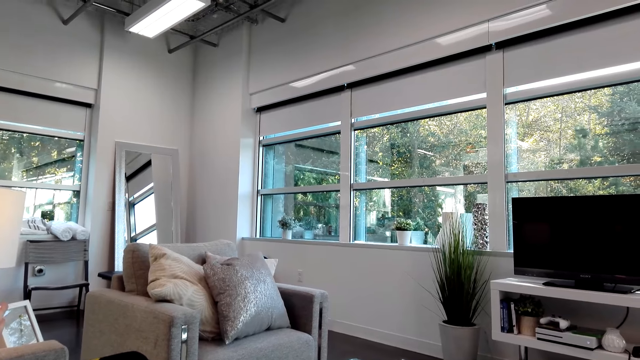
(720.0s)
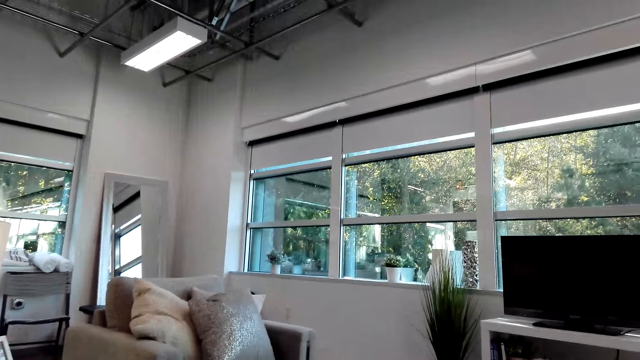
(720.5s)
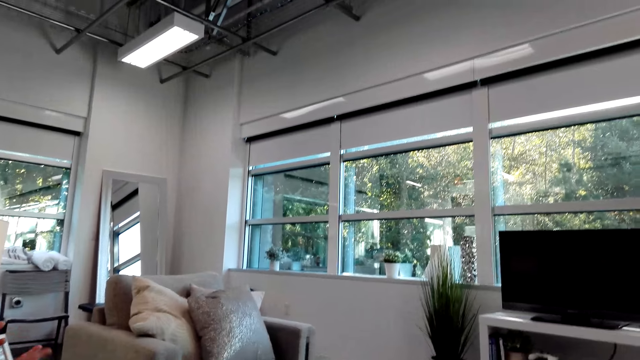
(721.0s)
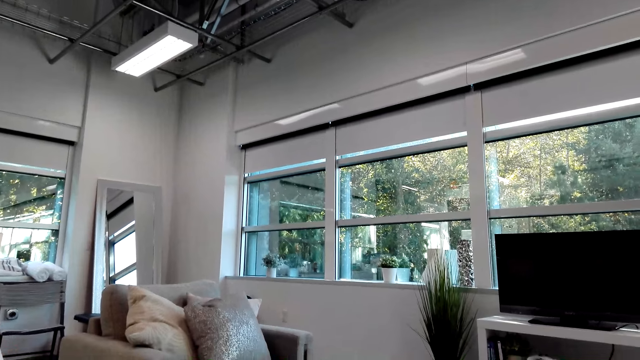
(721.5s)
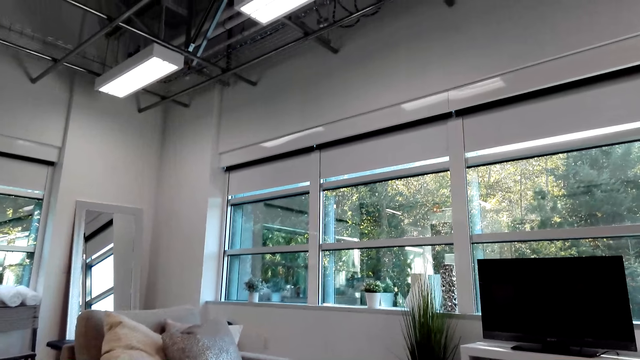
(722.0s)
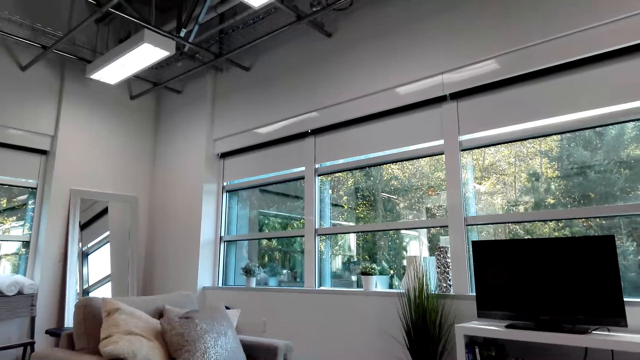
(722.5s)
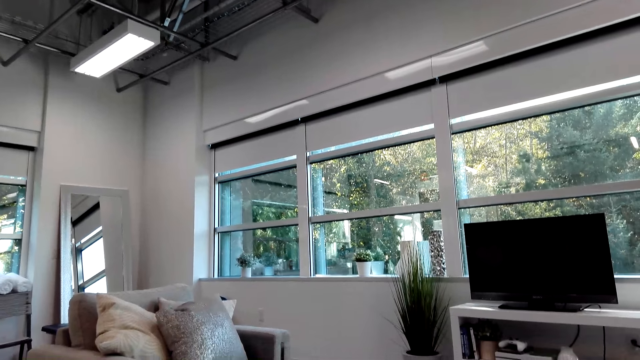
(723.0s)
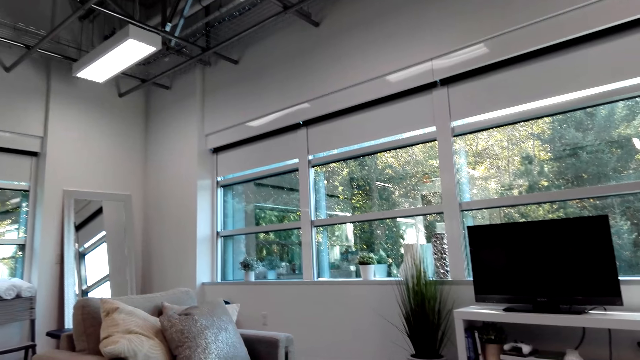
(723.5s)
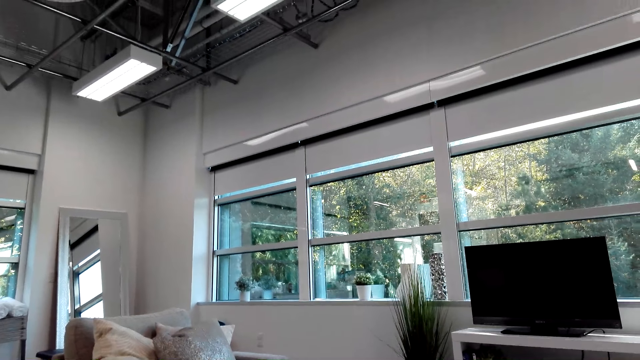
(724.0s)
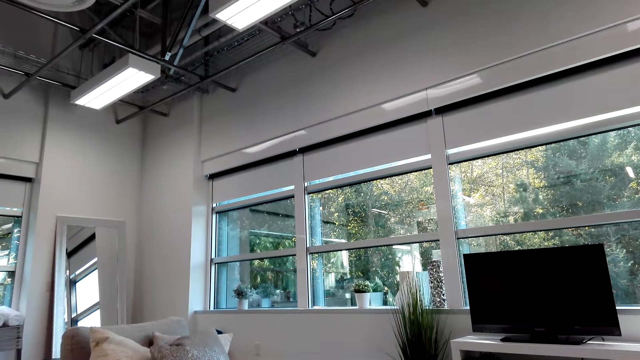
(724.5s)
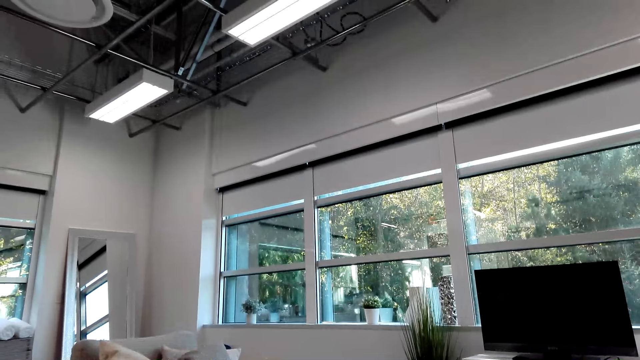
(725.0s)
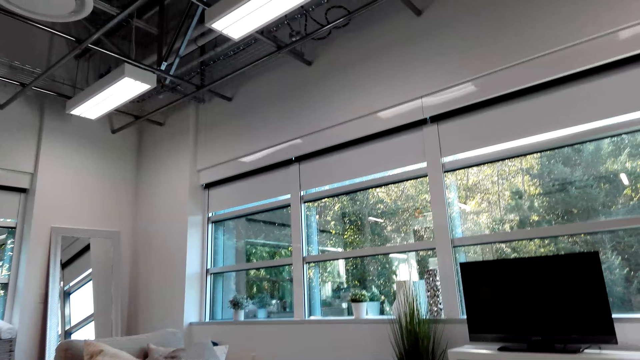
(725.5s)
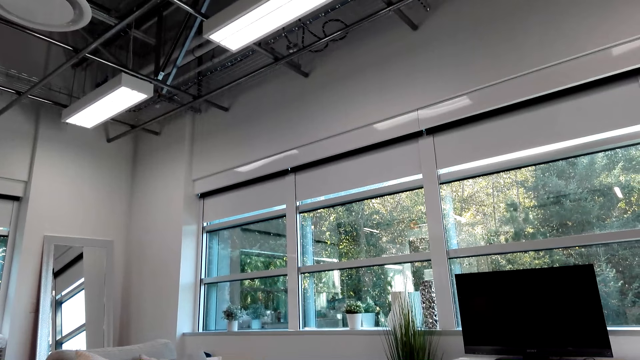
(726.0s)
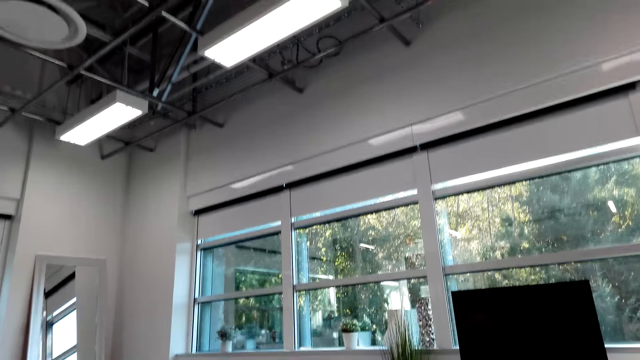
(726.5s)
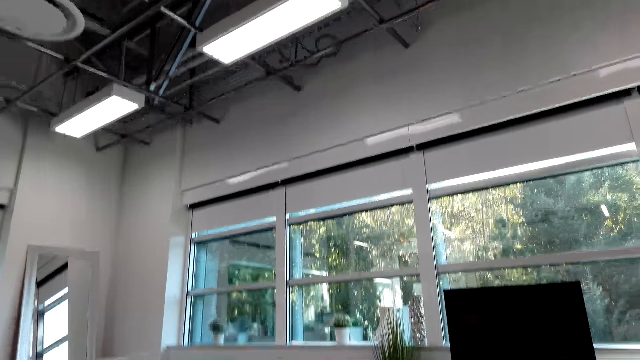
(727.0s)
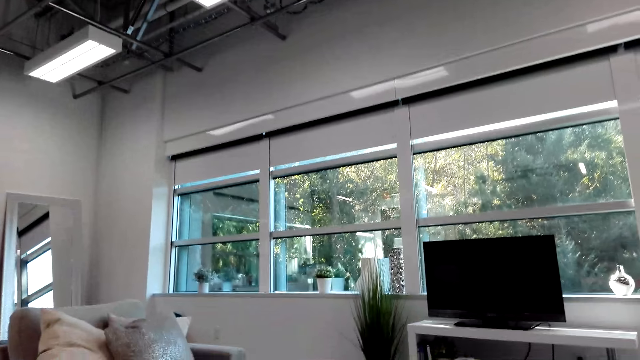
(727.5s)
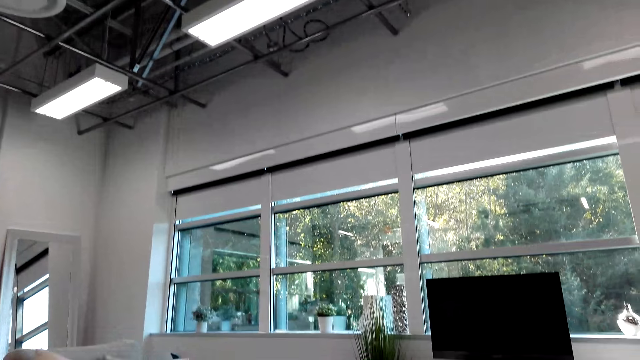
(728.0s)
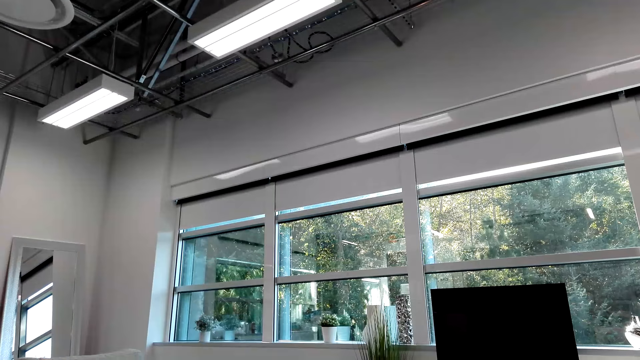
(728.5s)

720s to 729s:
The camera wearer looks aside.

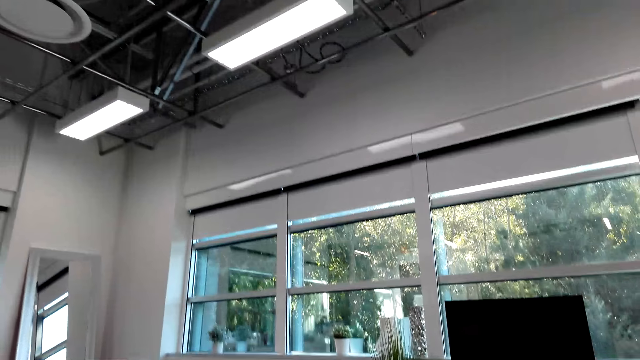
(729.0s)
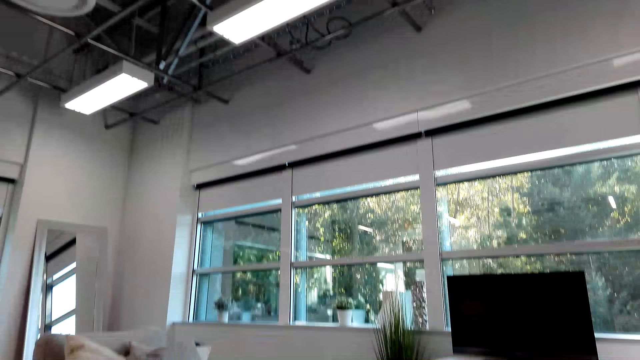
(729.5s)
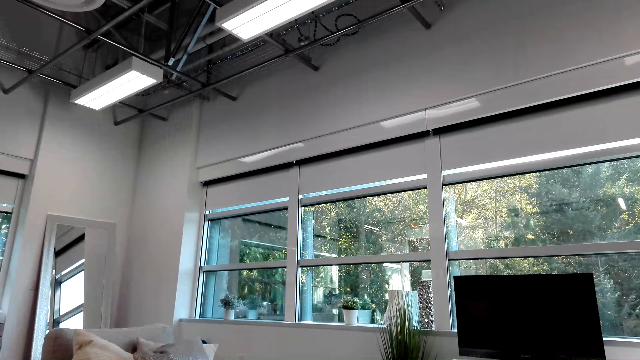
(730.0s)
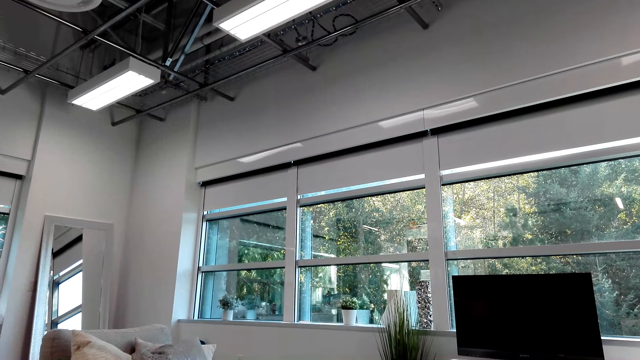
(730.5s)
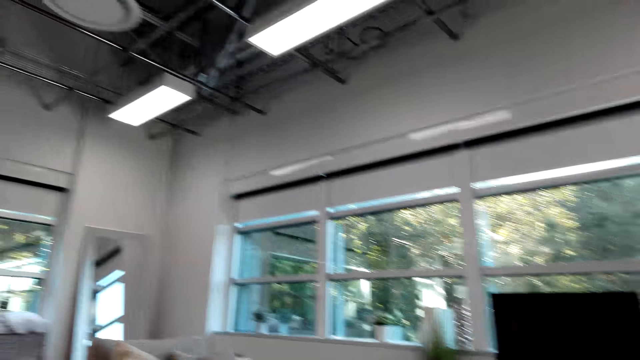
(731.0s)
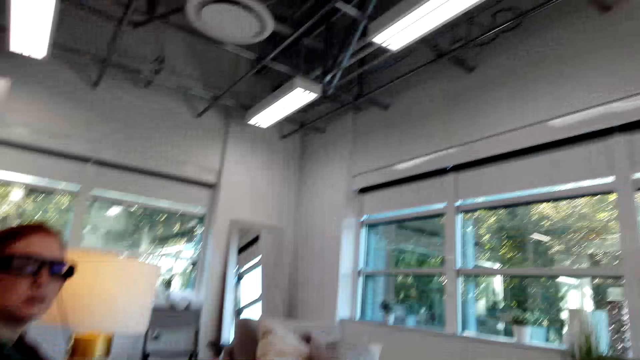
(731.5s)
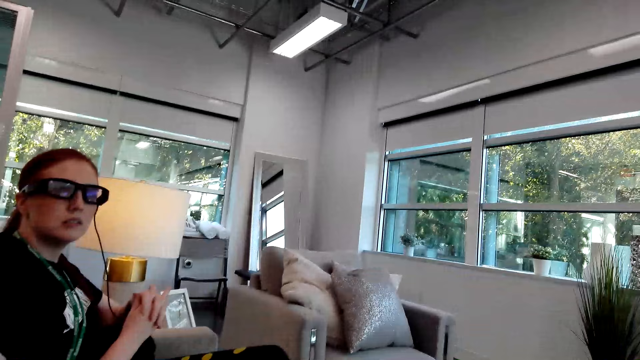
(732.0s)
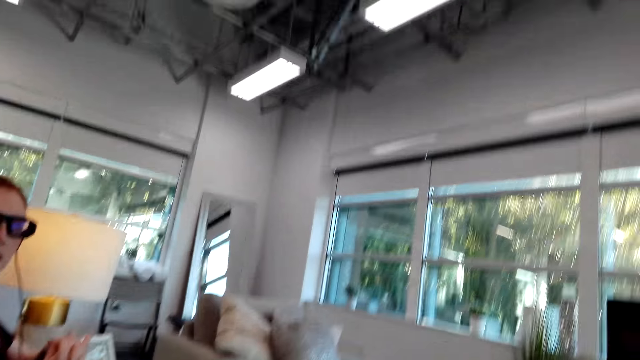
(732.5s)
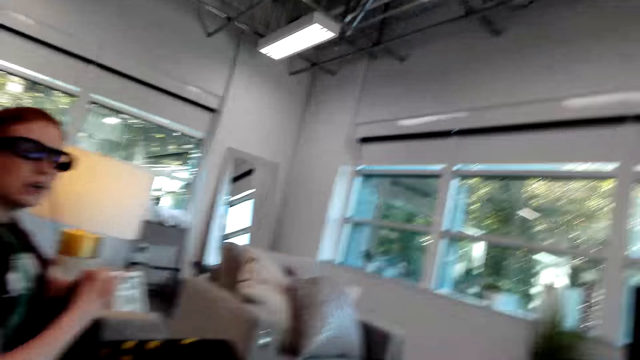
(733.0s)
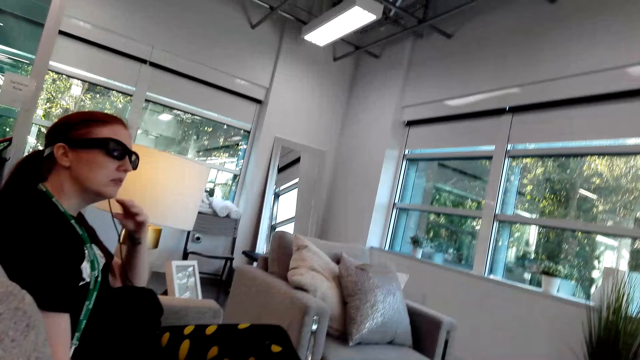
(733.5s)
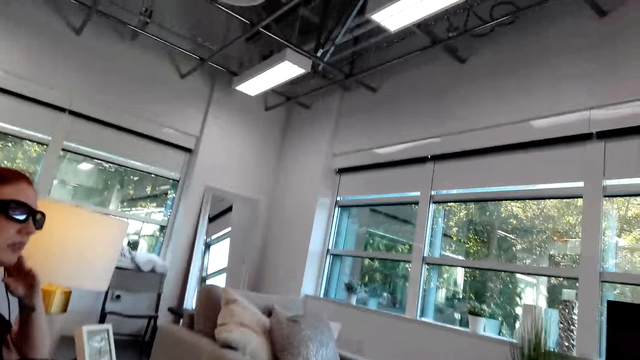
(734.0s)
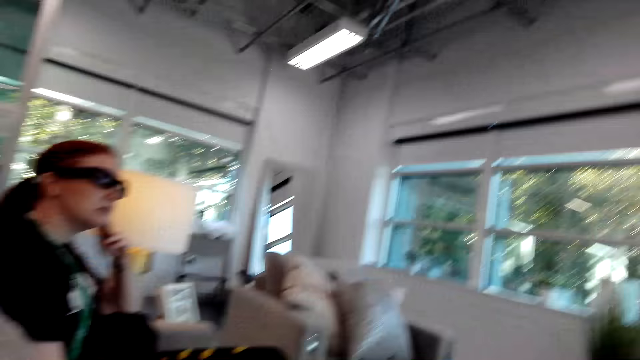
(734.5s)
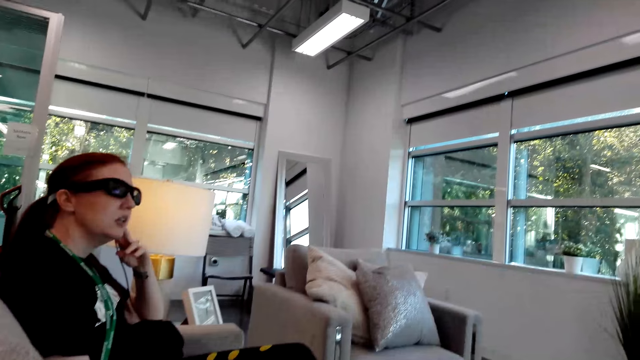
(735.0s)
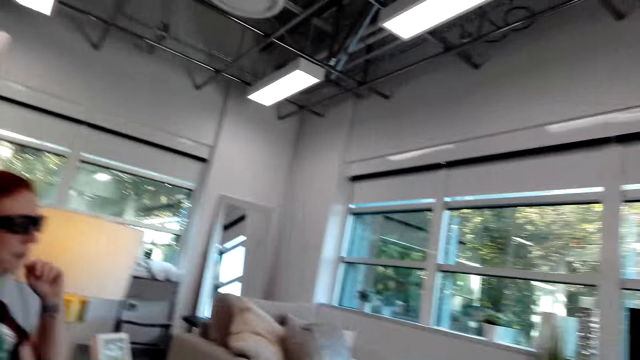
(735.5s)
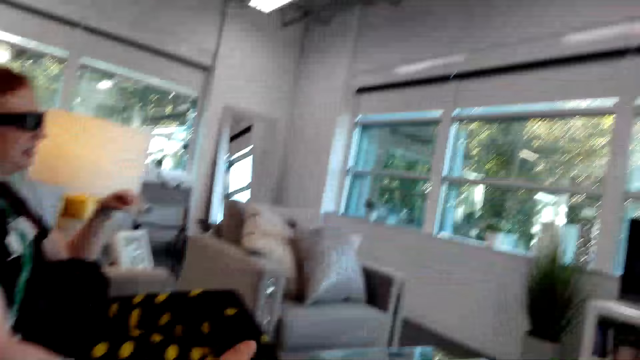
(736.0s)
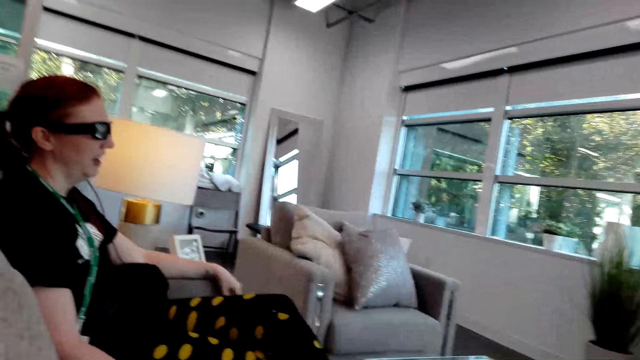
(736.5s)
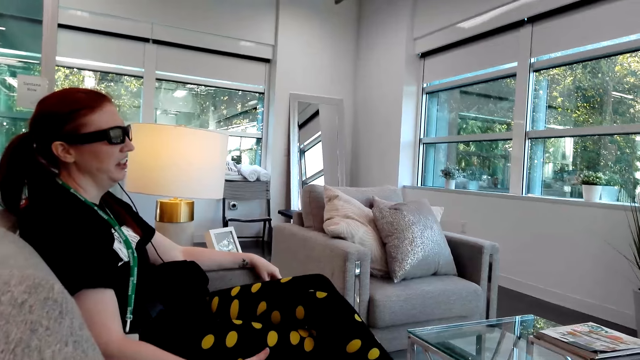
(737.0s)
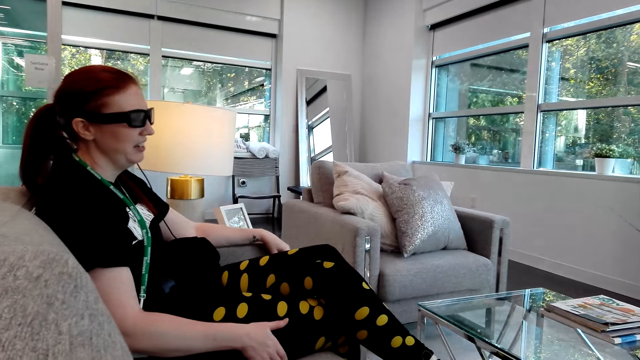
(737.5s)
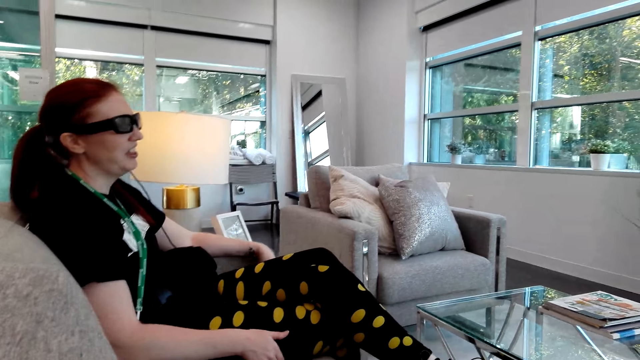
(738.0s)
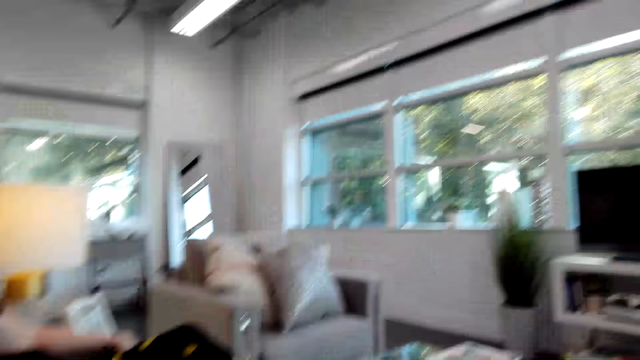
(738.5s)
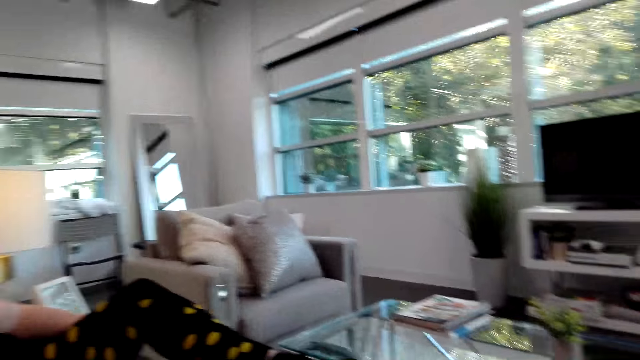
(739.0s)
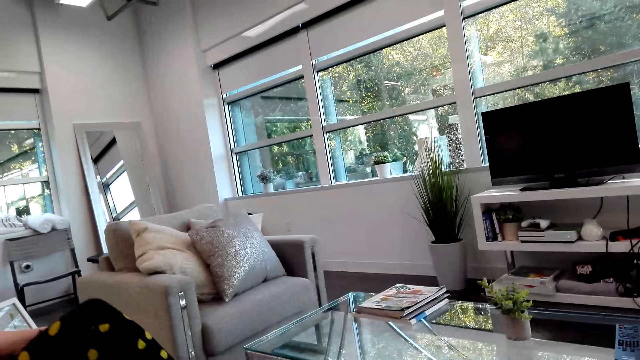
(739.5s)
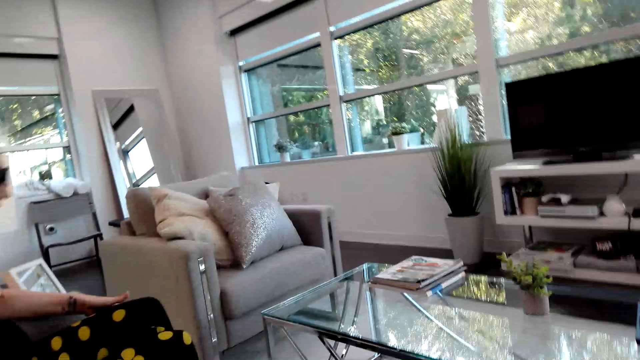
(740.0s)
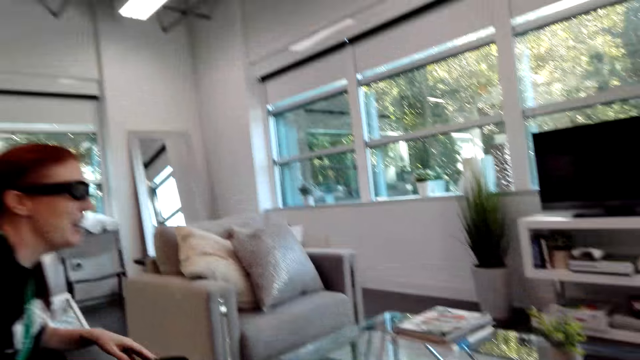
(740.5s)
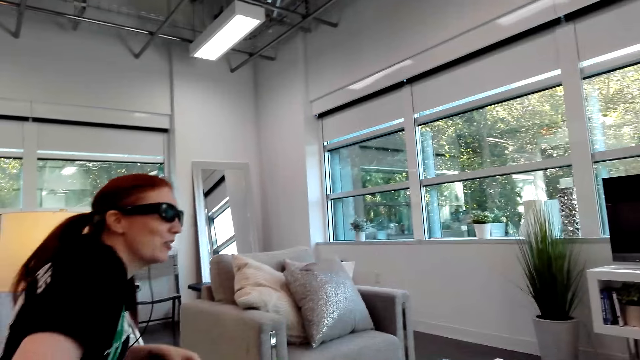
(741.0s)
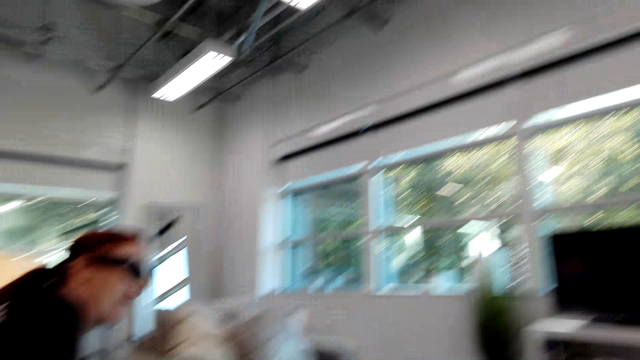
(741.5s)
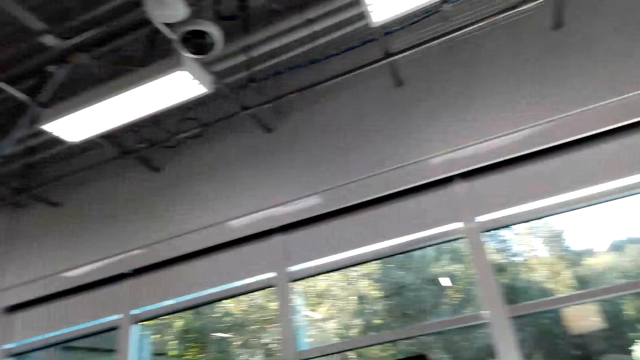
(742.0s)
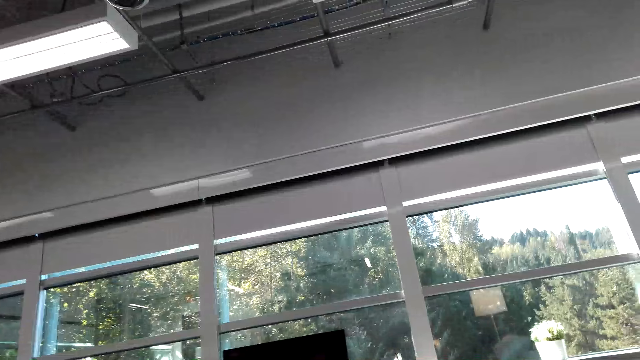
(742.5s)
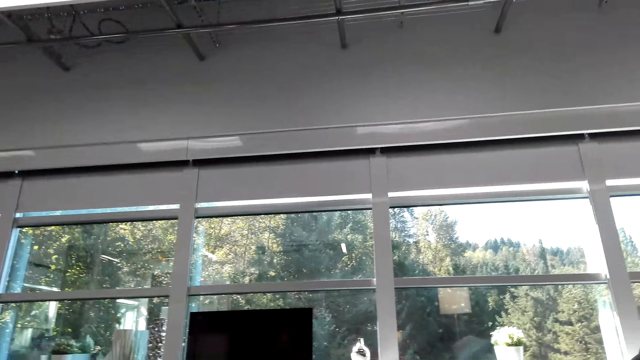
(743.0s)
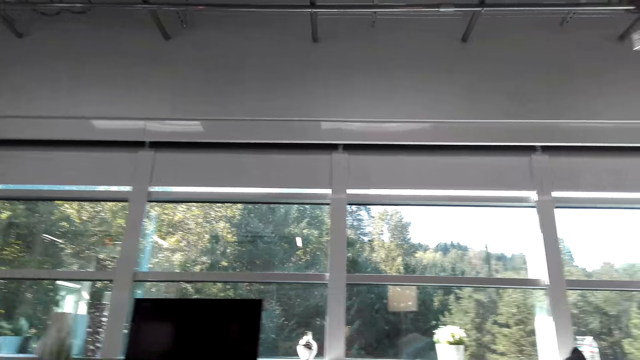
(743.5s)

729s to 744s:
The camera wearer looks at the person. The person talks to the camera wearer. The camera wearer looks aside. The person talks to the camera wearer. The camera wearer looks aside.
